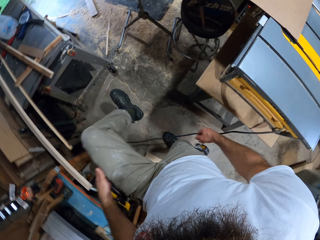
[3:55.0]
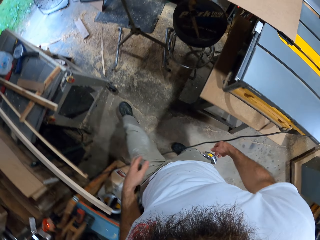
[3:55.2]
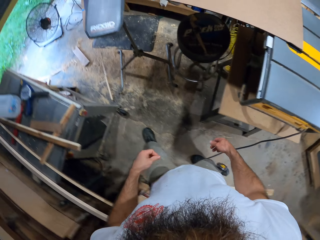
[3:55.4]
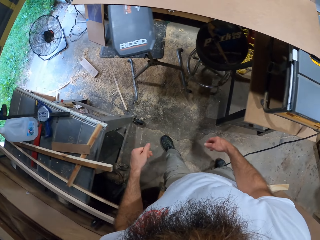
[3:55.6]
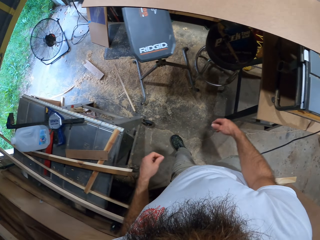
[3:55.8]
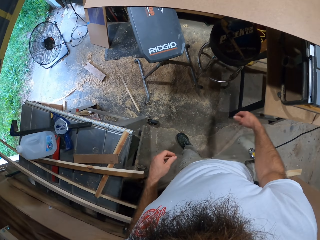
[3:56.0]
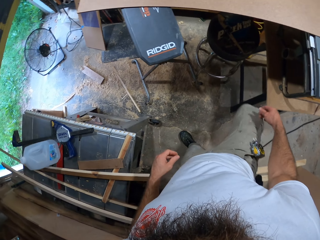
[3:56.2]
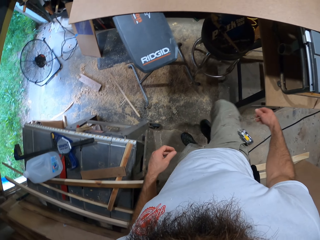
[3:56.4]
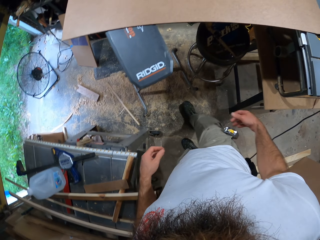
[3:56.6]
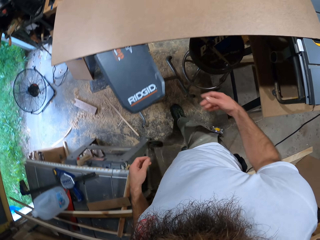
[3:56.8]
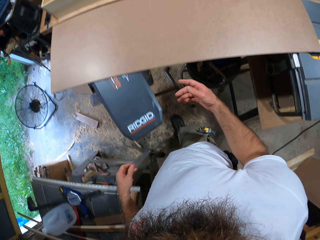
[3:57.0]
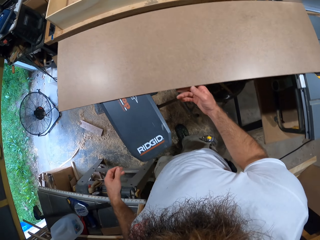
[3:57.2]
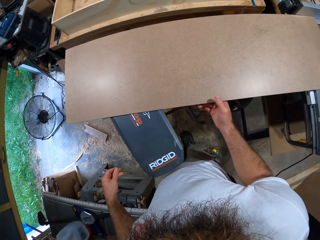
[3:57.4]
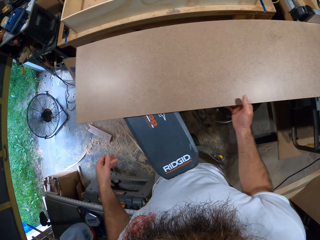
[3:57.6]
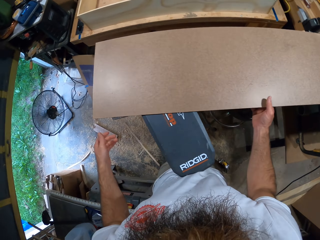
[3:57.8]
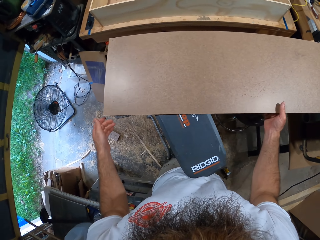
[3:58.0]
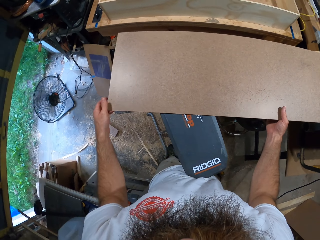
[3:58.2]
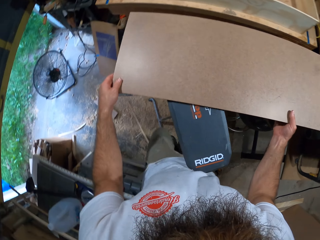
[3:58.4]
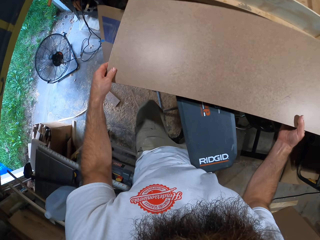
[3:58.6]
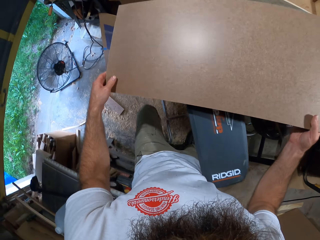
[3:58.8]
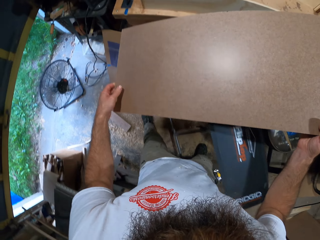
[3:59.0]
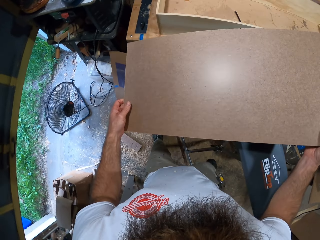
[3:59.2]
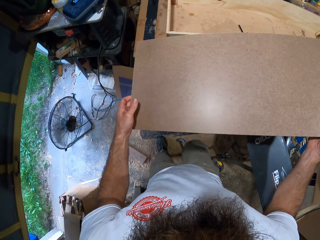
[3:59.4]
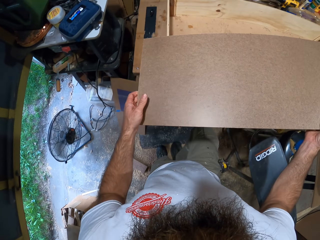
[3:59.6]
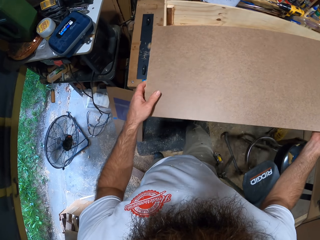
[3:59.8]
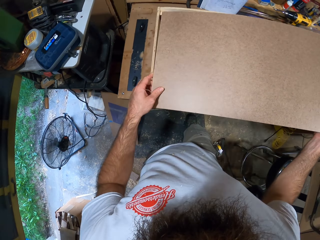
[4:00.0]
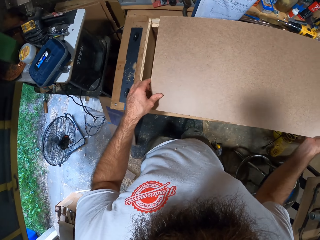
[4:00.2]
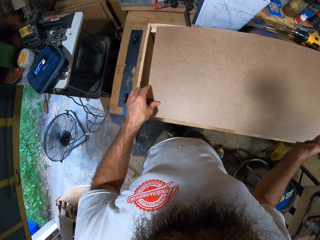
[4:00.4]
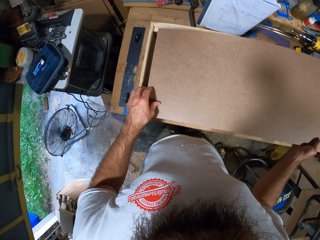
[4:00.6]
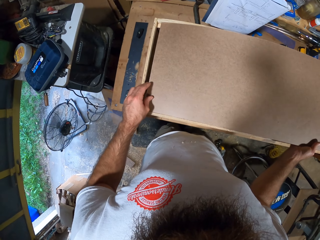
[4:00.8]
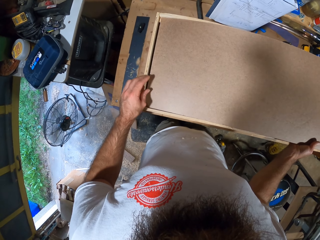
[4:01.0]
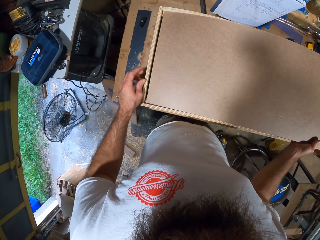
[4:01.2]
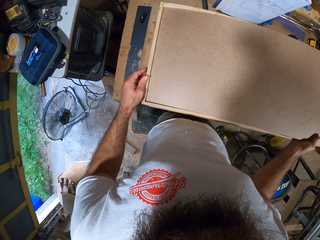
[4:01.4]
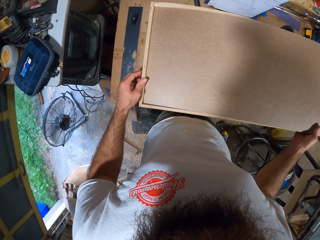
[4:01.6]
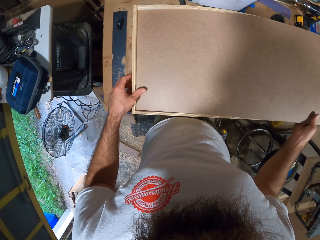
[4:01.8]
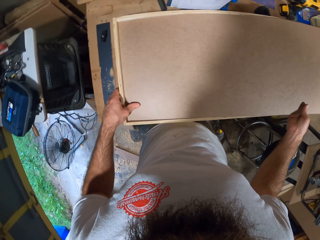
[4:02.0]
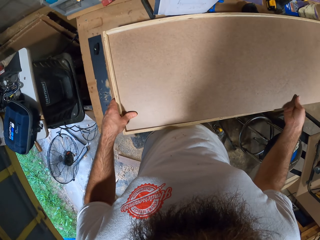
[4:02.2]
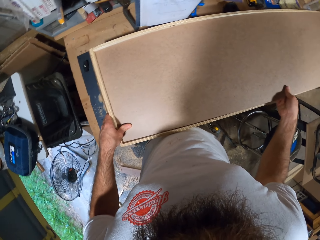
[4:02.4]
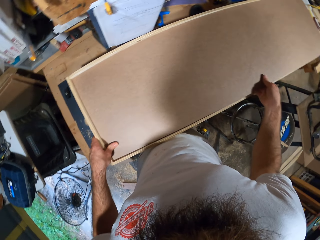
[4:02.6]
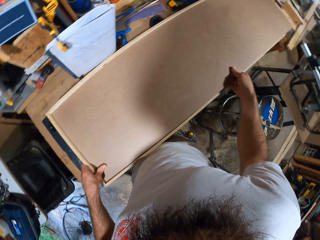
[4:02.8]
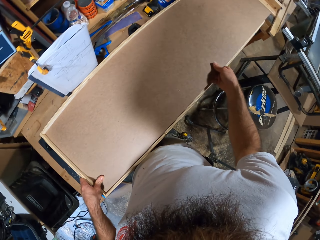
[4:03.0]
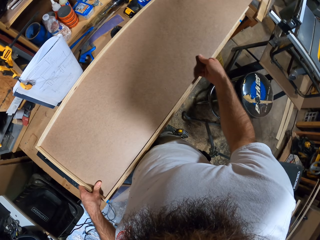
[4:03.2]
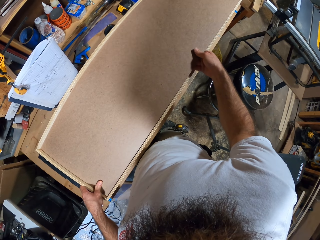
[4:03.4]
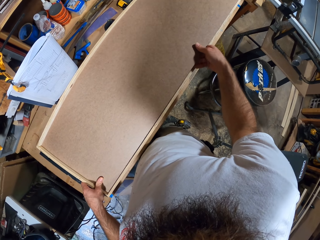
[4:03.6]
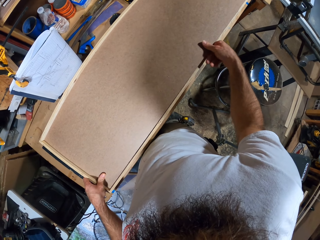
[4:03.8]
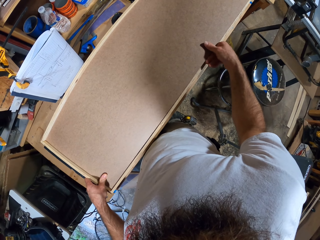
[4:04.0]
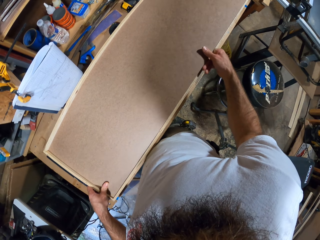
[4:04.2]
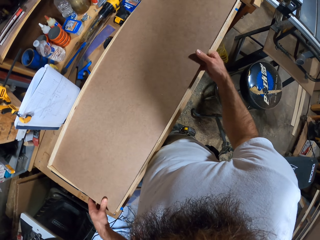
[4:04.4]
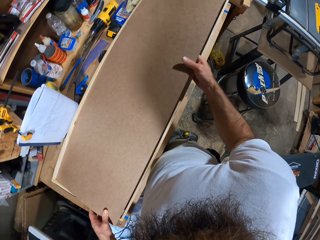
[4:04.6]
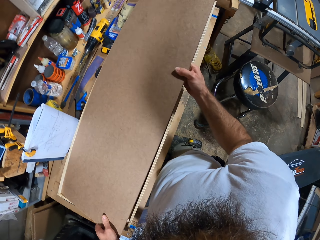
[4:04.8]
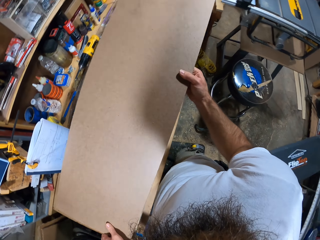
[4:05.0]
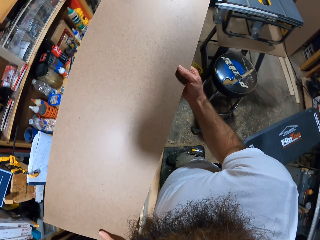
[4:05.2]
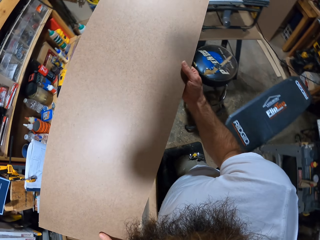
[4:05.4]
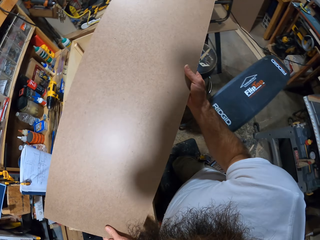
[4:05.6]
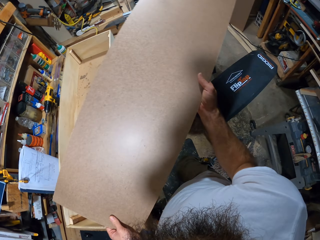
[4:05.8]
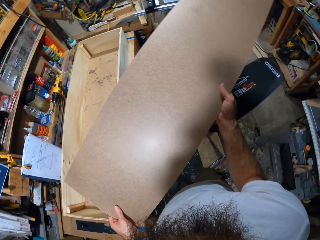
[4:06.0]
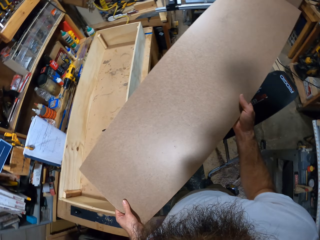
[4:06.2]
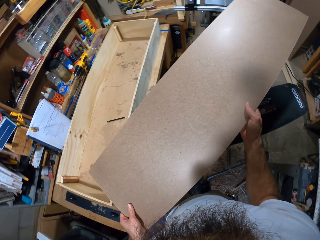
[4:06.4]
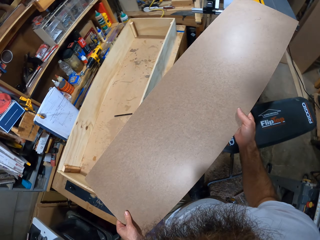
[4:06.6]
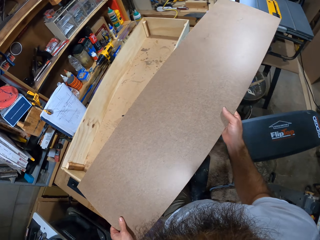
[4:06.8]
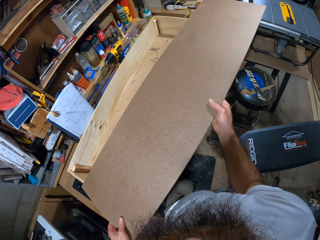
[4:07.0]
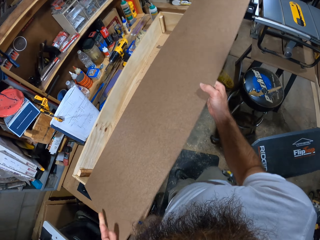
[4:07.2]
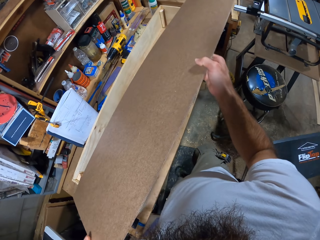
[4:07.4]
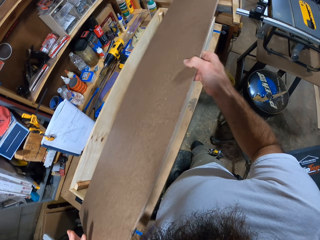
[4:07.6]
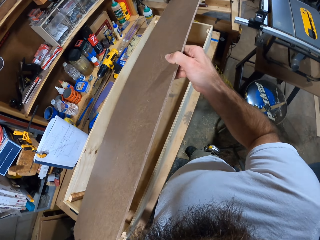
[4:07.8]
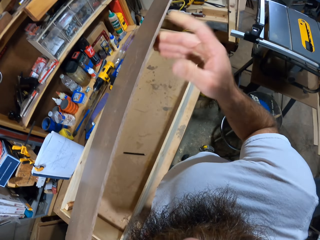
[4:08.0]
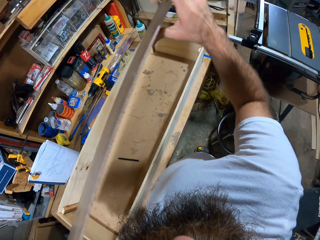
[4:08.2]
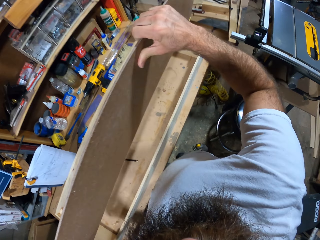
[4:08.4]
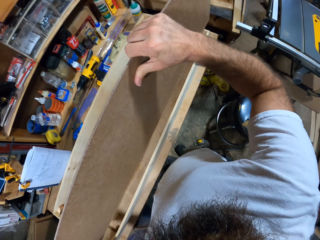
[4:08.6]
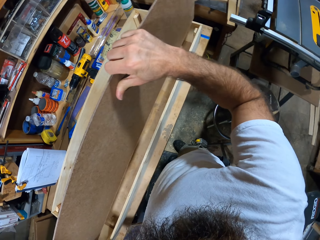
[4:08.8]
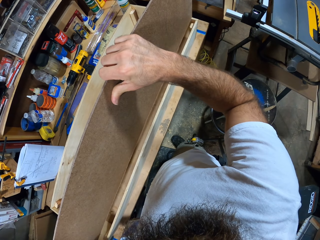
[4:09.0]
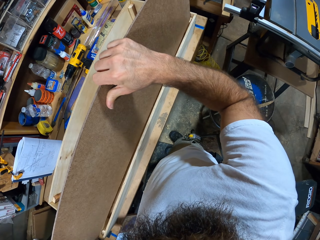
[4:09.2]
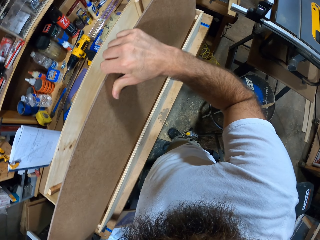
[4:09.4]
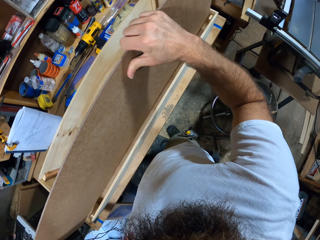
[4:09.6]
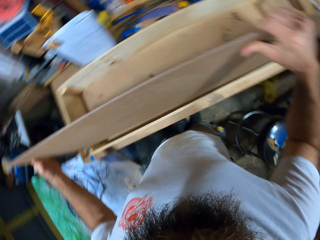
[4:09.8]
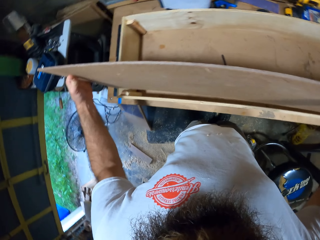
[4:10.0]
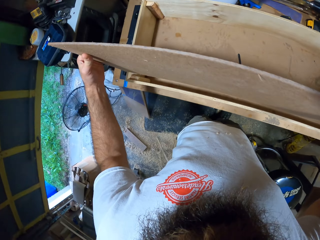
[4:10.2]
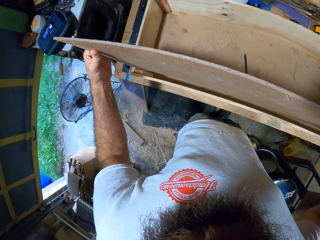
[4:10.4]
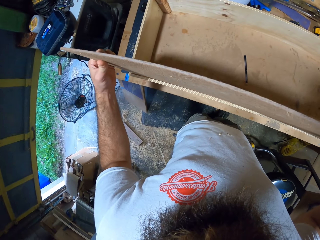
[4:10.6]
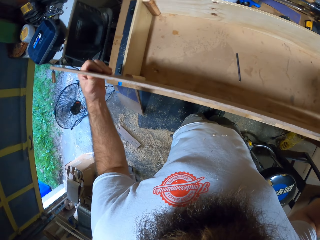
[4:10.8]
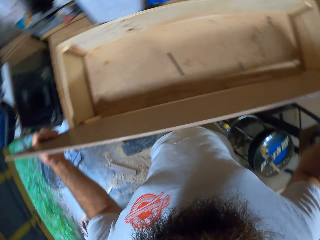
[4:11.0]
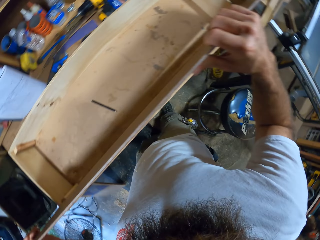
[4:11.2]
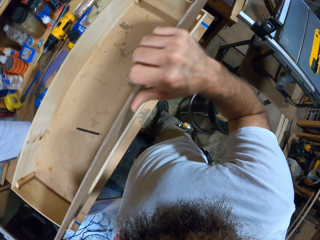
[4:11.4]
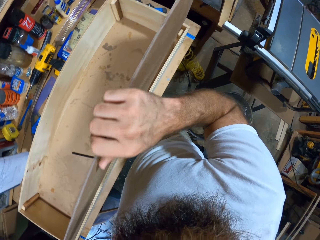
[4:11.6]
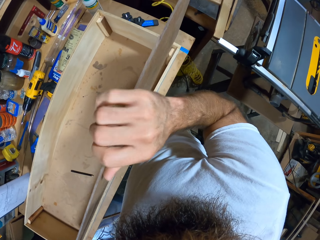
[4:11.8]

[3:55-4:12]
The camera wearer walks around the workshop. He picks the wooden board from the table saw with both hands. He carries the plywood. He places the wooden board on the wooden frame with both hands. He picks the wooden board from the wooden frame with both hands. He places the wooden board on the wooden frame with both hands. He picks the pencil from the table with his left hand.

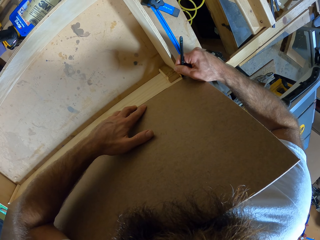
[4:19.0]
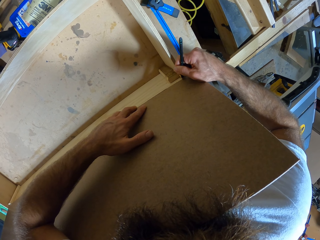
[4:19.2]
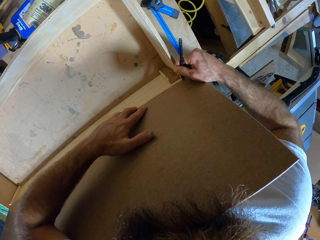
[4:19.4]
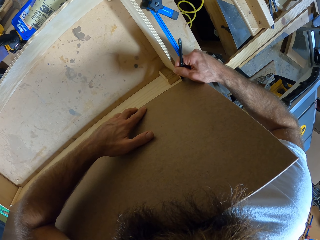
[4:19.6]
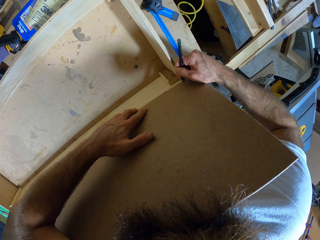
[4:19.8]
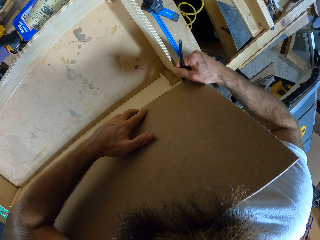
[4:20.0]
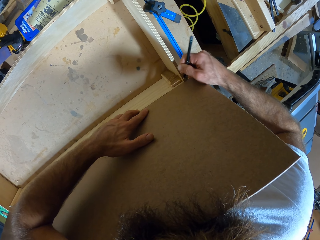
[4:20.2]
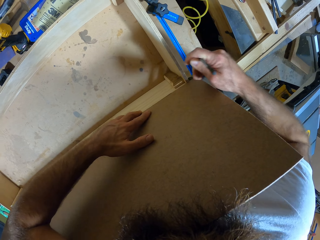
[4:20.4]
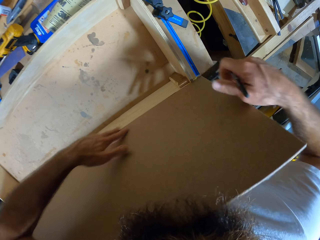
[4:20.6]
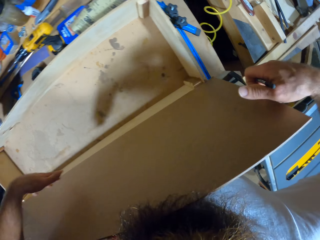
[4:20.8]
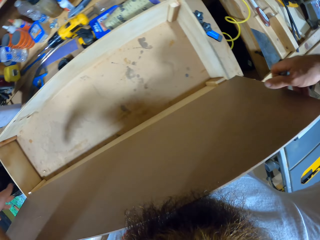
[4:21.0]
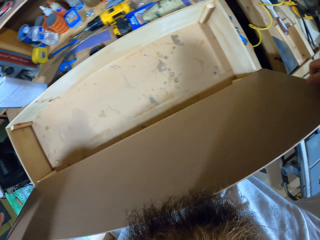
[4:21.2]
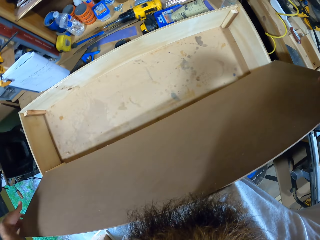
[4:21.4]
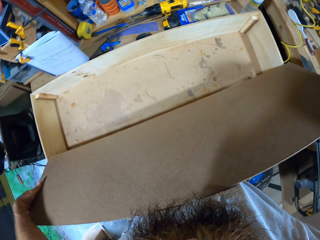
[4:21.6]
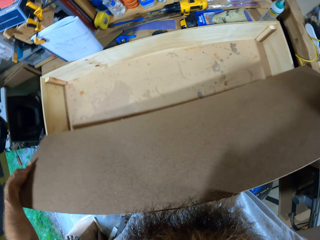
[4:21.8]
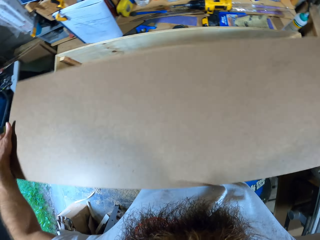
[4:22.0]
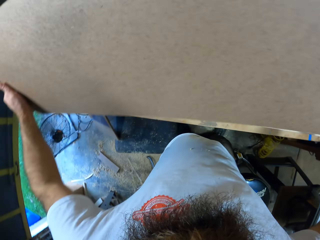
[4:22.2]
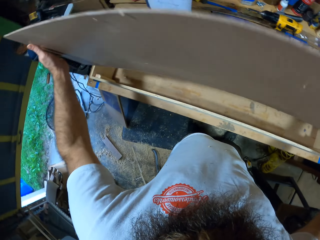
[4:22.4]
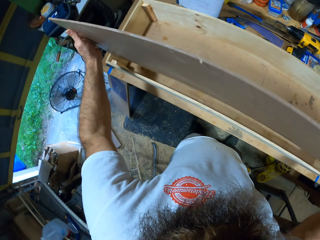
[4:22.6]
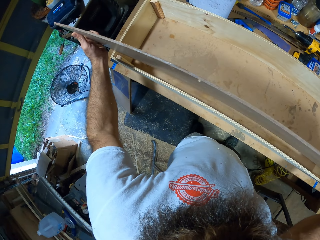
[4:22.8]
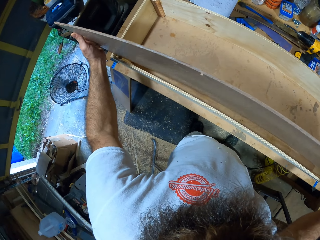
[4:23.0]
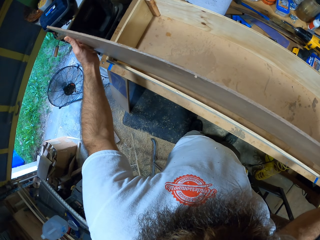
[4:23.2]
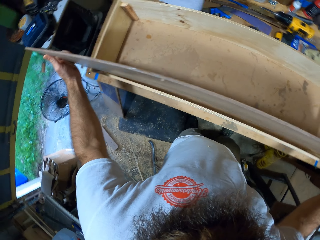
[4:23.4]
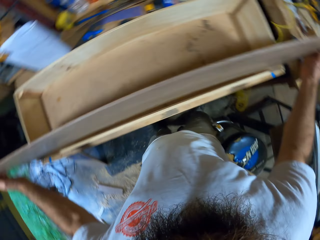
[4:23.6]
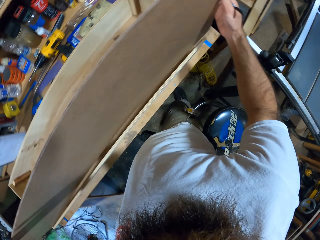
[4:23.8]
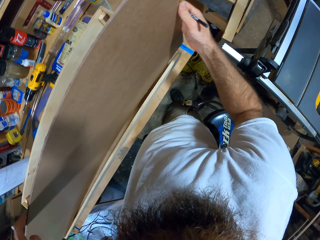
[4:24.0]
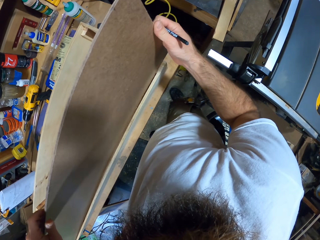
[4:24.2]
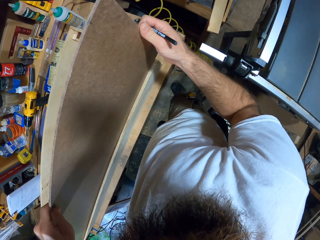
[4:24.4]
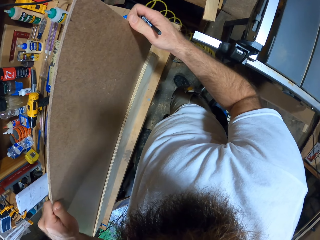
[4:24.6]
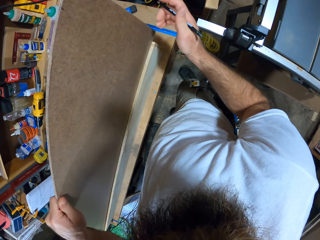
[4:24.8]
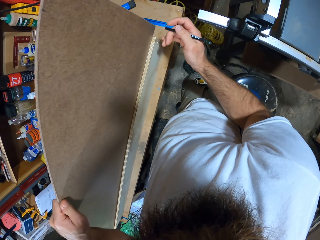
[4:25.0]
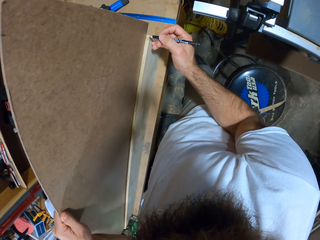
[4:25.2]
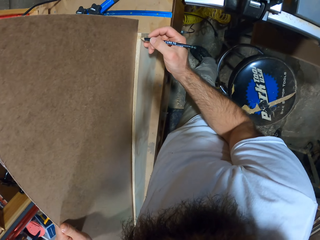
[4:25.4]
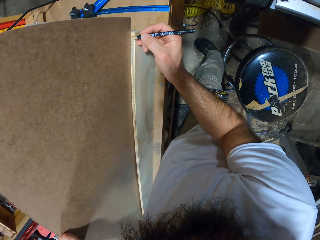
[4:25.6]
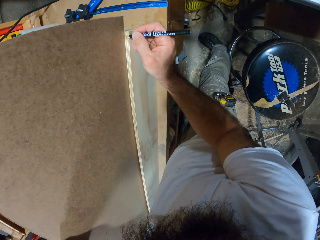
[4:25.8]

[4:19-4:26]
The camera wearer flips the wooden board on the wooden frame with both hands. He raises plywood. He holds the plywood. He marks the wooden board with the pencil in his right hand.
